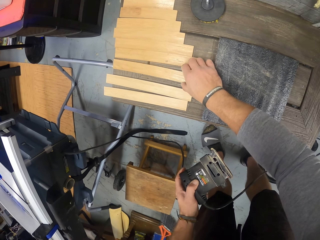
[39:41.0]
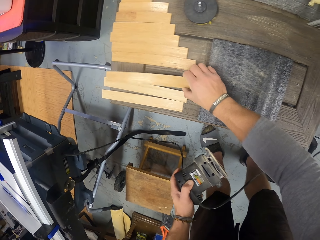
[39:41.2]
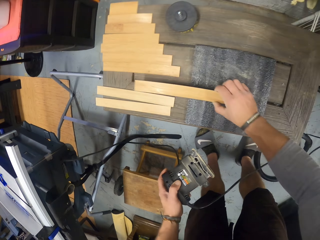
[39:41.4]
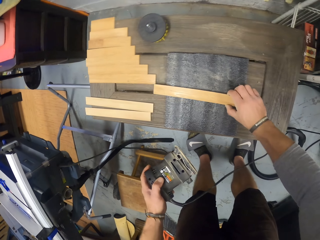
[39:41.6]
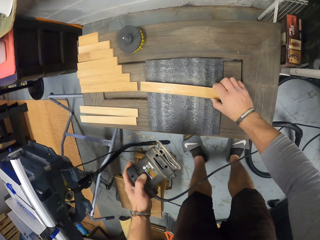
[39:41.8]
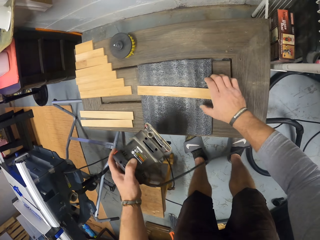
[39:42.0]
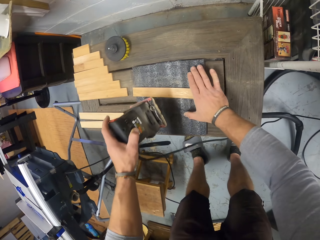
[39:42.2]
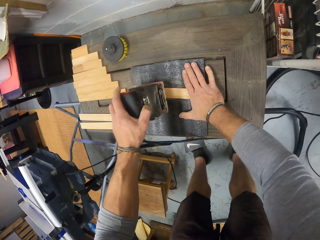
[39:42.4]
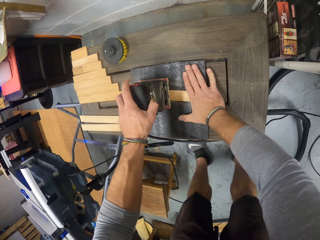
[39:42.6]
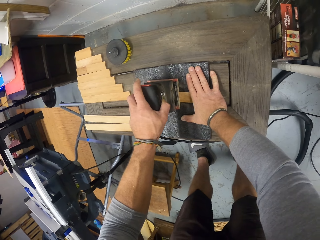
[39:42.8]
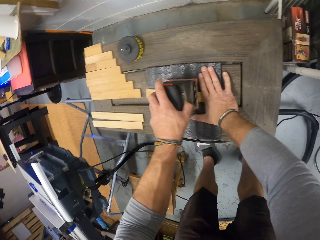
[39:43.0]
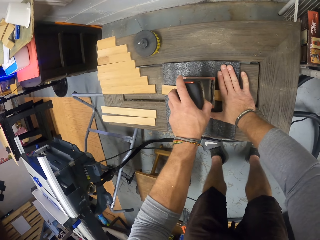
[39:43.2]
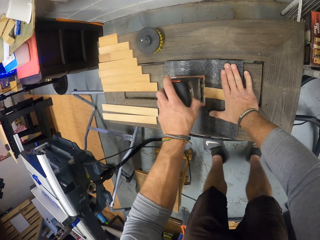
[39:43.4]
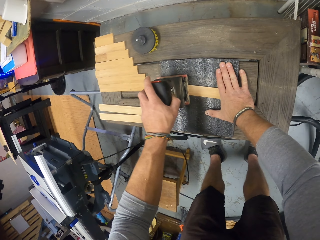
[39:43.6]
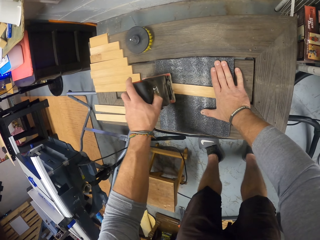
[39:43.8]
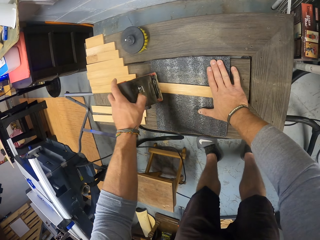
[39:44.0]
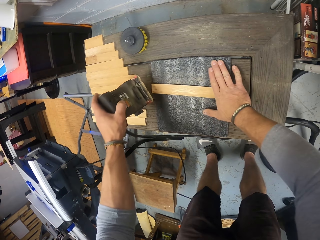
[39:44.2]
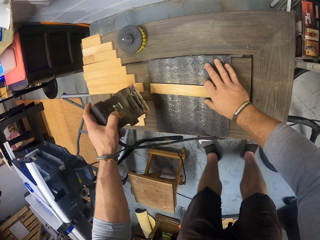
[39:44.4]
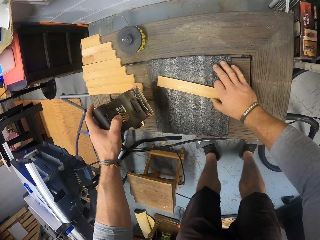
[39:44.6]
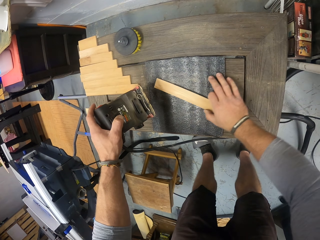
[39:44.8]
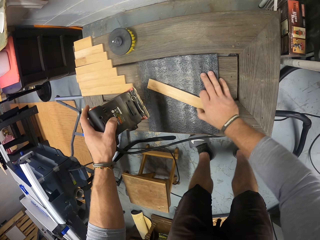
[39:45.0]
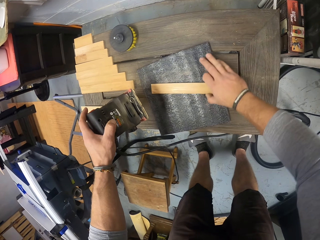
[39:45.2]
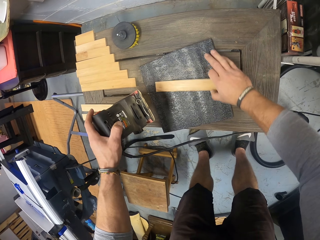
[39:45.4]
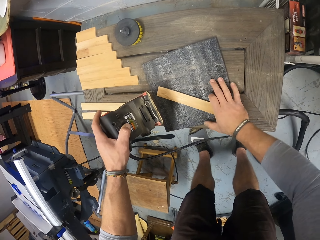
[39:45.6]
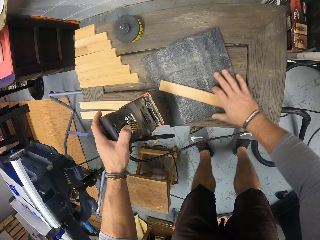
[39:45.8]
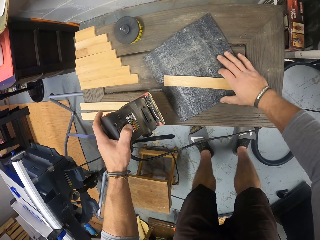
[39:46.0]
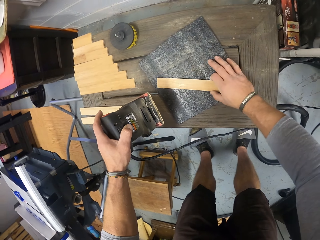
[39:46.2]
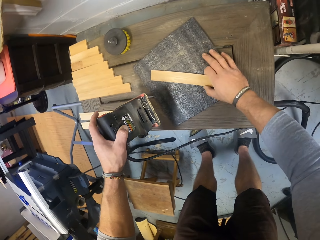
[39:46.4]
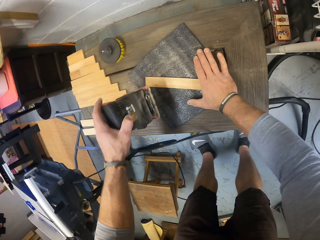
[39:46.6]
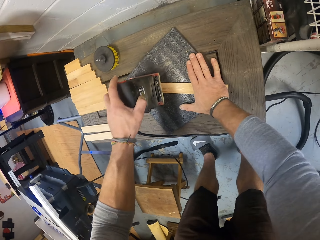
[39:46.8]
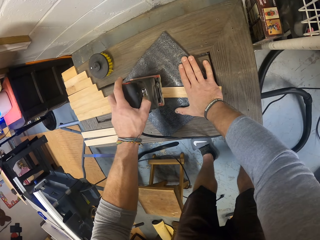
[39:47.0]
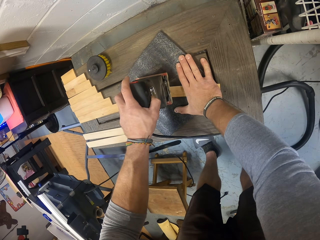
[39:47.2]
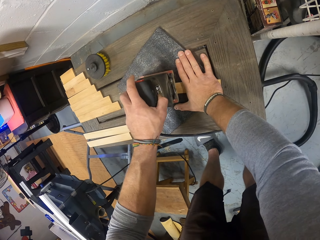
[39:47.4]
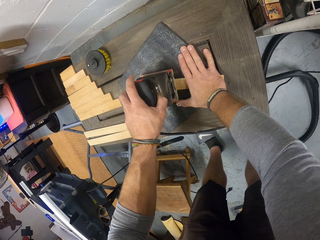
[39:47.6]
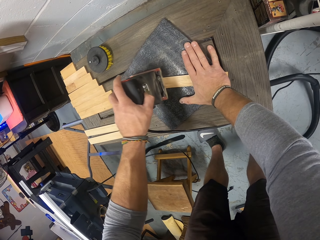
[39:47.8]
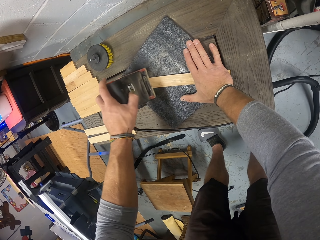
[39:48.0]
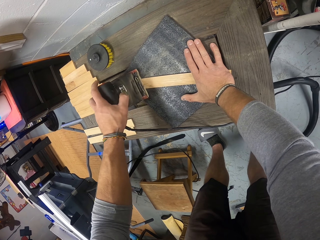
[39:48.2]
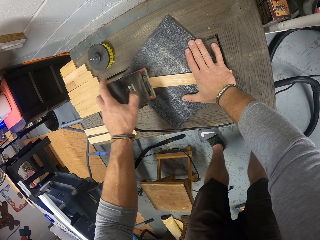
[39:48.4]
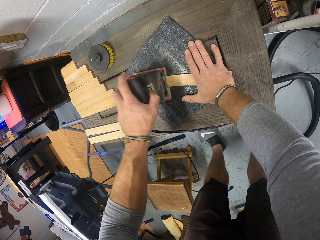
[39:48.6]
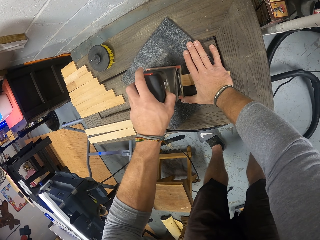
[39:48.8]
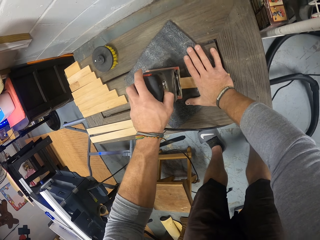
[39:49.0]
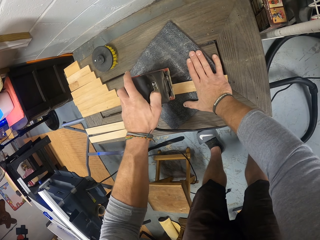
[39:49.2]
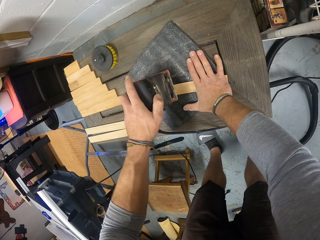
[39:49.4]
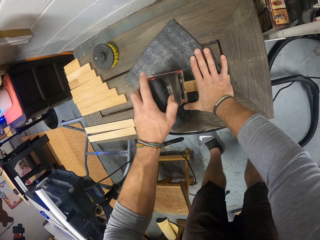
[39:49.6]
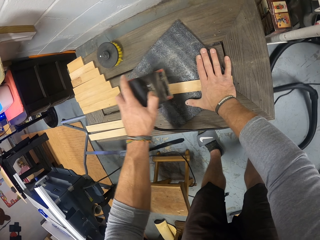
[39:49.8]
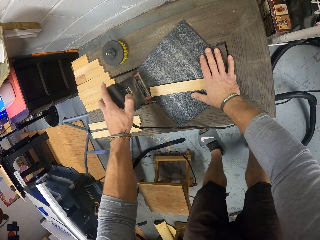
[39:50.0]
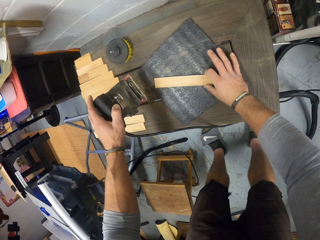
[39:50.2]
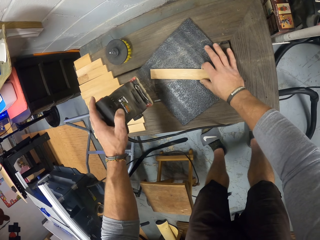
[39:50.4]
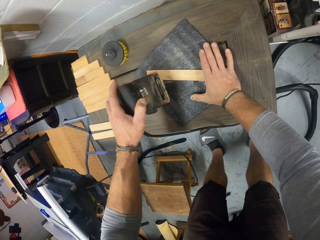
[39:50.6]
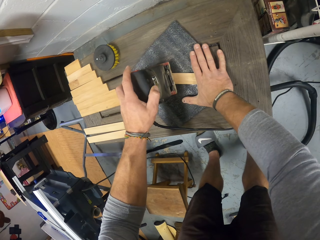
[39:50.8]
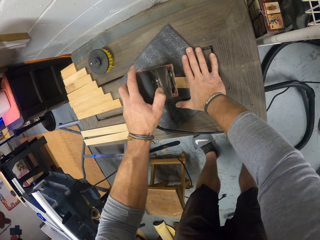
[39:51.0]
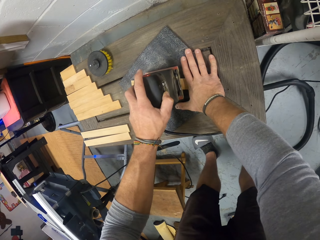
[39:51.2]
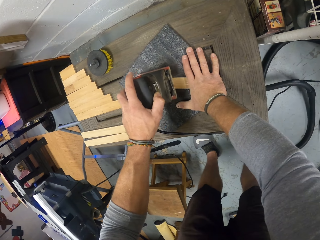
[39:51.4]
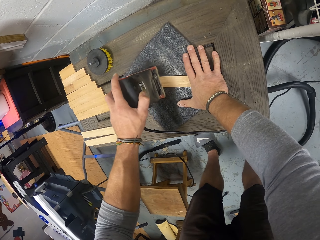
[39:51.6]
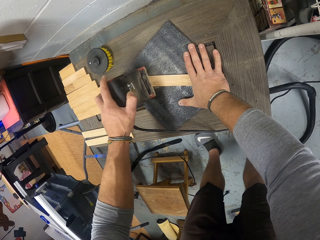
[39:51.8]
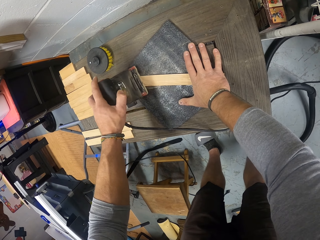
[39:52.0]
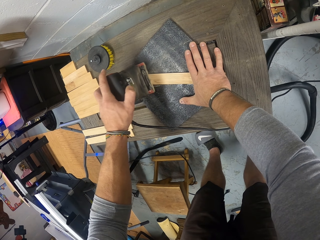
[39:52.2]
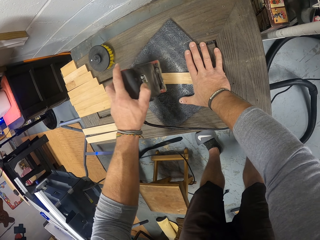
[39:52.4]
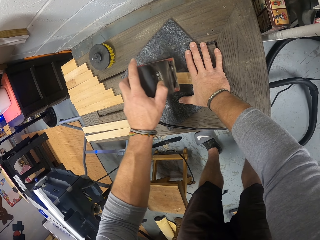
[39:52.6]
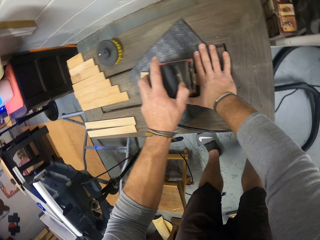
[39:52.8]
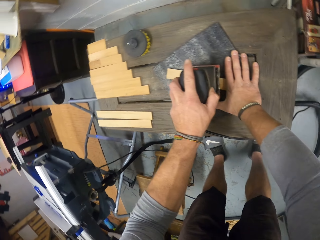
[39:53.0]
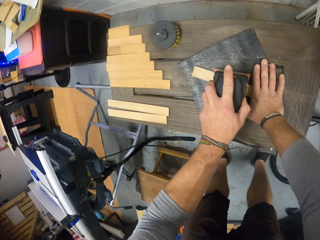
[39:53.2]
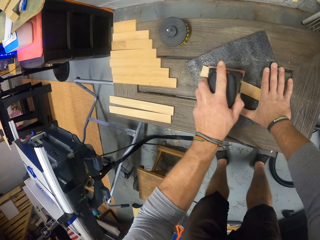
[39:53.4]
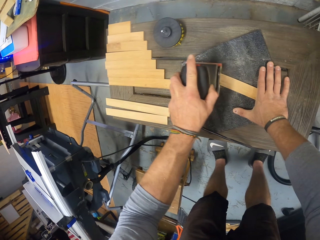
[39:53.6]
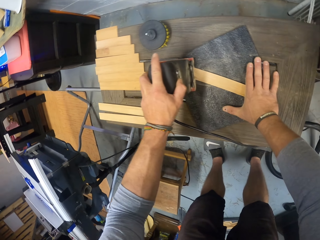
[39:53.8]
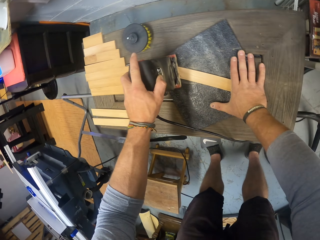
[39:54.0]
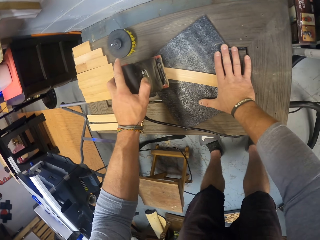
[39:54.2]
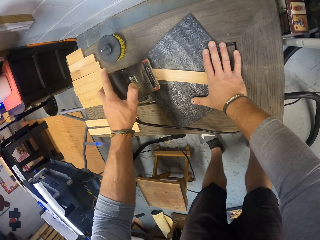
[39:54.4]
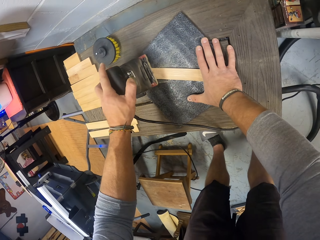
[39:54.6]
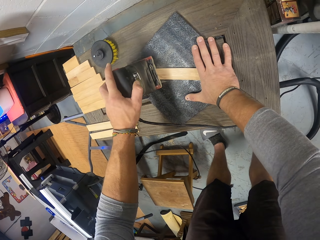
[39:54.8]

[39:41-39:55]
The camera wearer picks a plank from the bench with his right hand. He drops the plank on the sand paper on the bench with his right hand. He places his right hand on the plank on the sand paper on the bench. He places the sander machine on the wood. He files the plank with the electric sander in his left hand. He shifts the plank on the sand paper on the bench with his right hand. He shifts the sand paper on the bench with his right hand. He places his right hand on the plank on the sand paper on the bench. He files the plank with the electric sander in his left hand. He shifts the plank on the sand paper on the bench with his right hand. He places his right hand on the plank on the sand paper on the bench. He files the plank with the electric sander in his left hand.

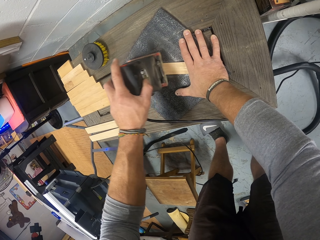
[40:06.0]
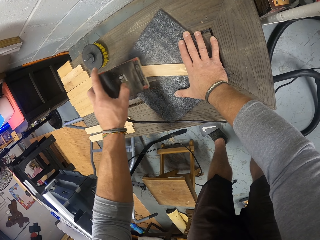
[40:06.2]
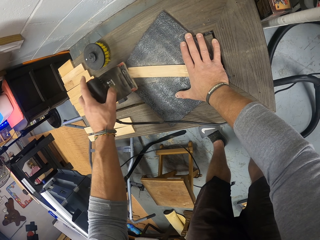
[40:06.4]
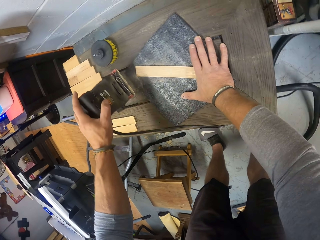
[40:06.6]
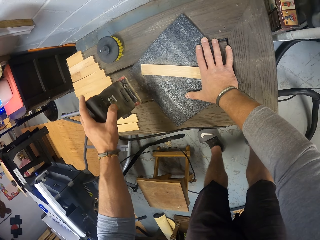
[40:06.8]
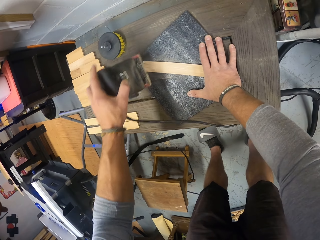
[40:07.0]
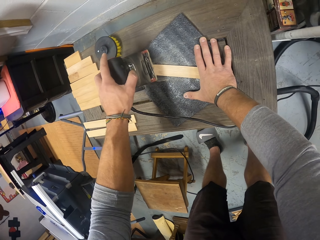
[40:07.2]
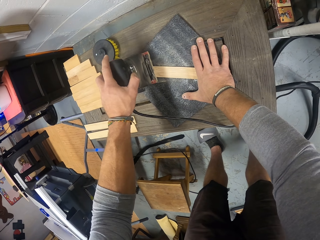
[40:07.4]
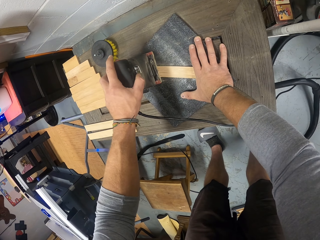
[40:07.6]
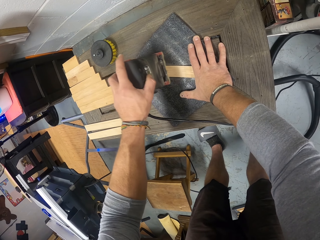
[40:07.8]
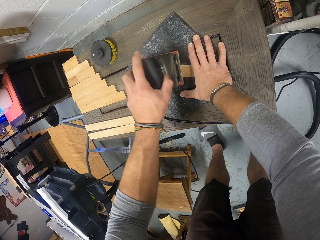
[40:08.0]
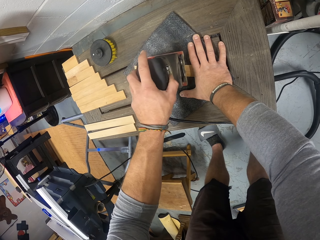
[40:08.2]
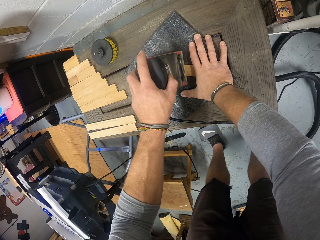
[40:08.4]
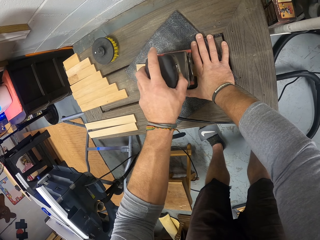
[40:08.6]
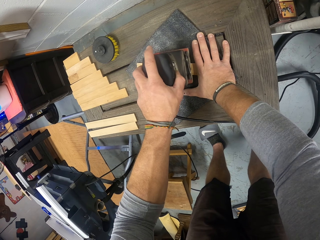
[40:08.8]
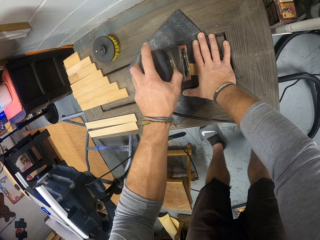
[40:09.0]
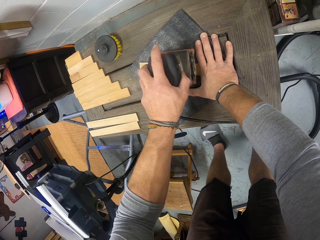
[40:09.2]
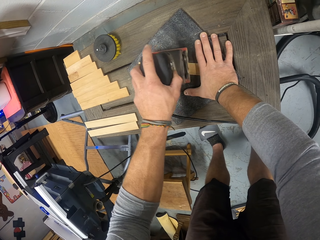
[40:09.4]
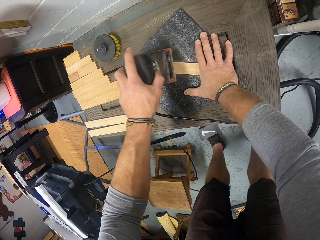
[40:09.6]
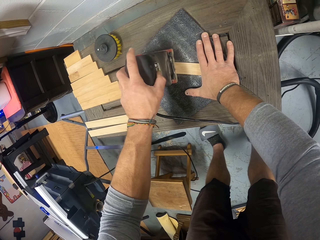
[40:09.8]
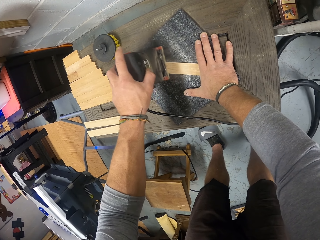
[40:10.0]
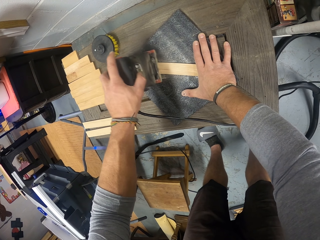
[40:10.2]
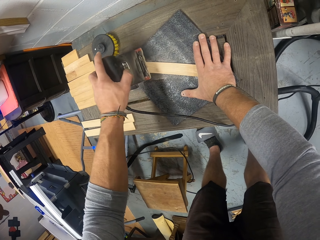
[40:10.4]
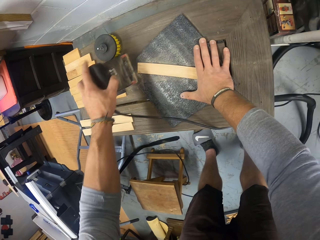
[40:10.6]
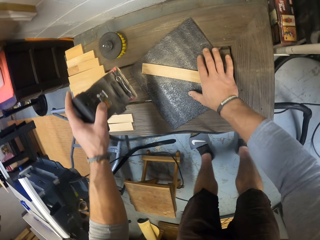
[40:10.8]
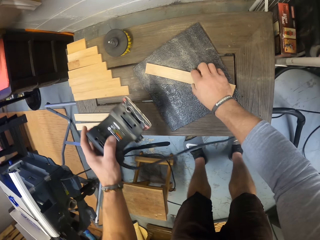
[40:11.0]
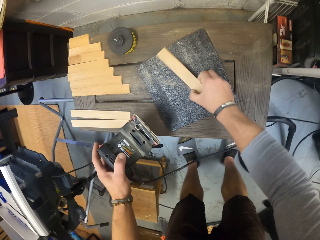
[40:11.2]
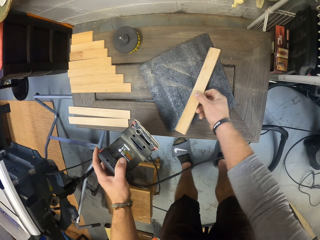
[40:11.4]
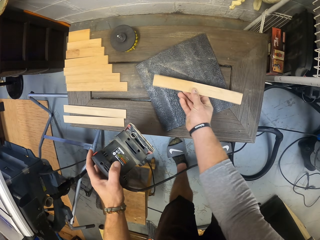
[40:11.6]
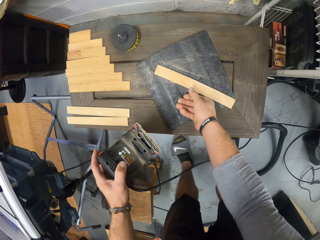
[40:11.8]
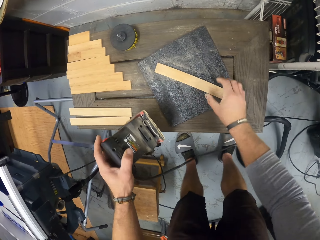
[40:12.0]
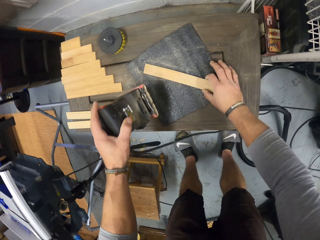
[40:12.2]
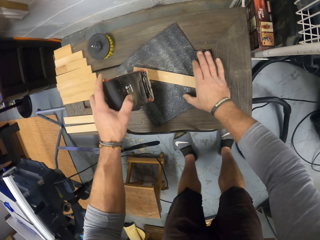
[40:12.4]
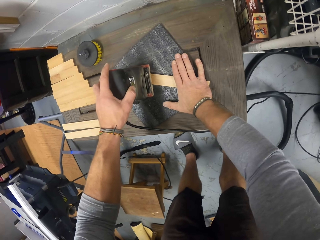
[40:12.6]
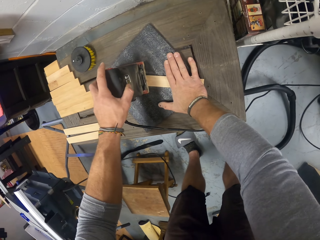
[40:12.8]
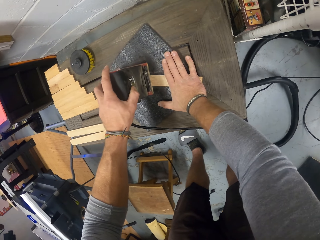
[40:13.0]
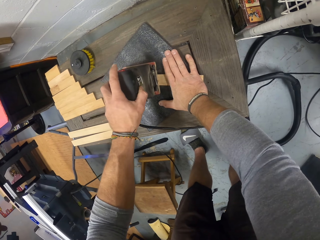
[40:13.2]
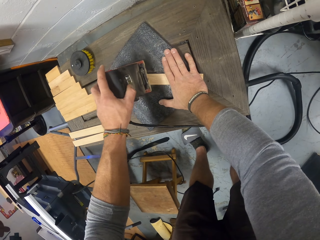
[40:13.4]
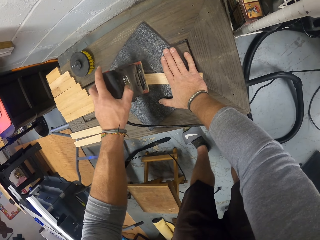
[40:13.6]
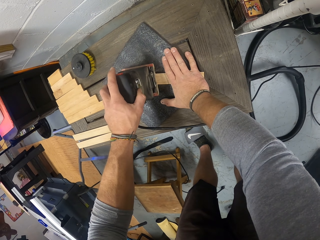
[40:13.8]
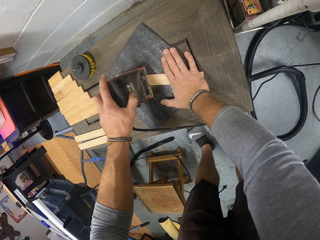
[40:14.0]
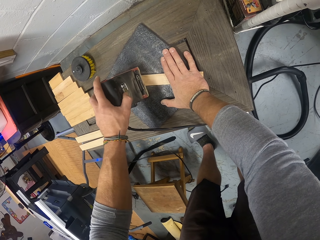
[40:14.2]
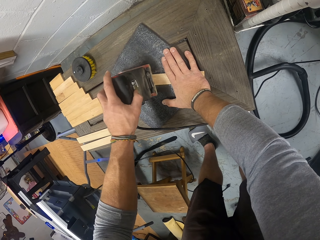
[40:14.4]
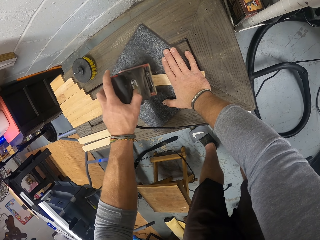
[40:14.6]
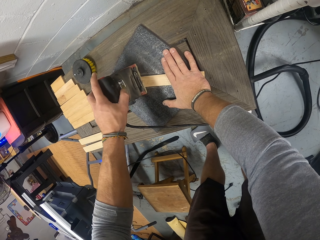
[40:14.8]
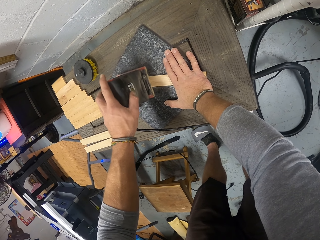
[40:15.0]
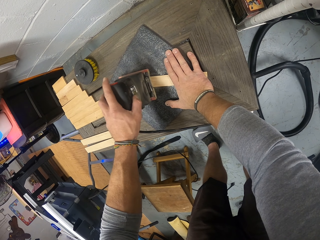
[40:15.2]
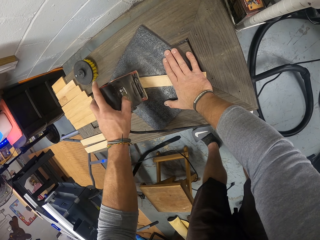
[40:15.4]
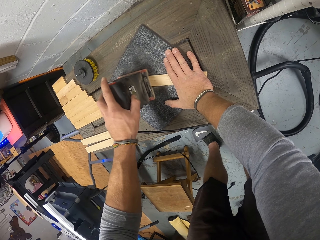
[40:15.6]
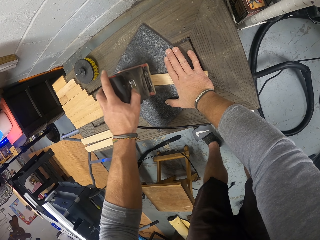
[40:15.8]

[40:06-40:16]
The camera wearer picks the plank from the sand paper on the bench with his right hand. He turns the plank with his right hand. He lifts the sander machine. He places the plank on the sand paper on the bench with his right hand. He shifts the plank on the sand paper on the bench with his right hand. He places his right hand on the plank on the sand paper on the bench. He files the plank with the electric sander in his left hand. He places the sander machine on the wood.
